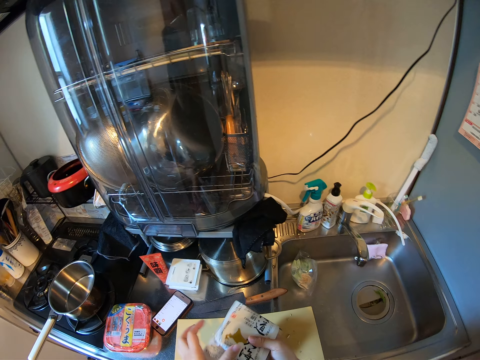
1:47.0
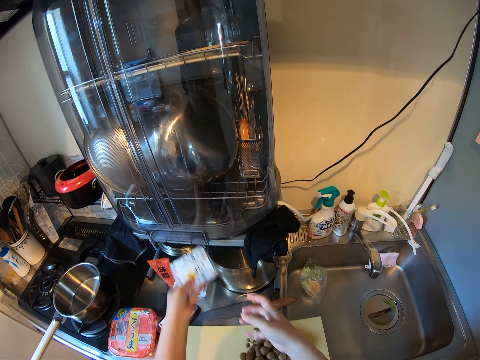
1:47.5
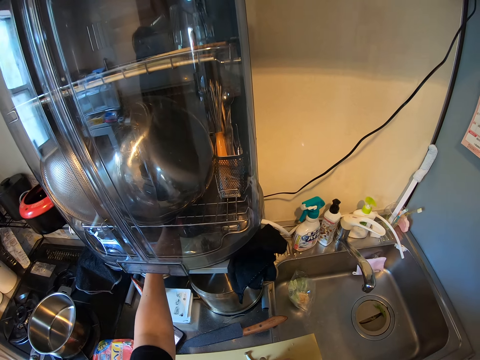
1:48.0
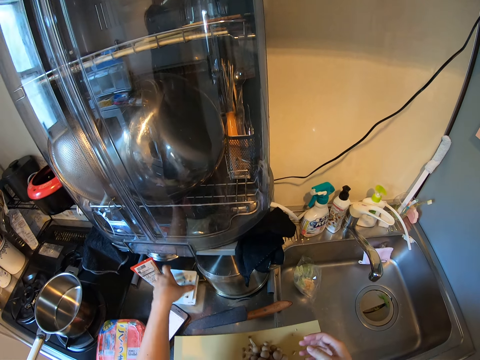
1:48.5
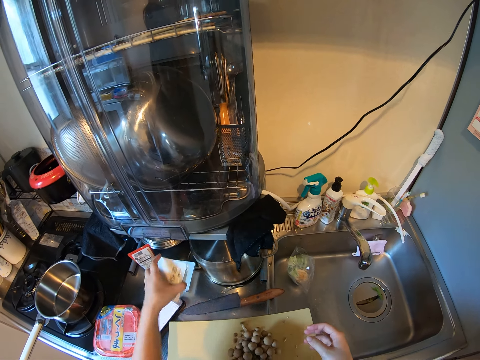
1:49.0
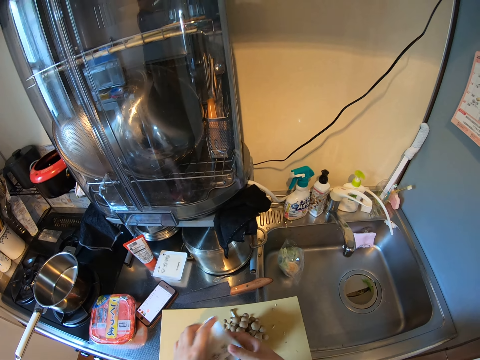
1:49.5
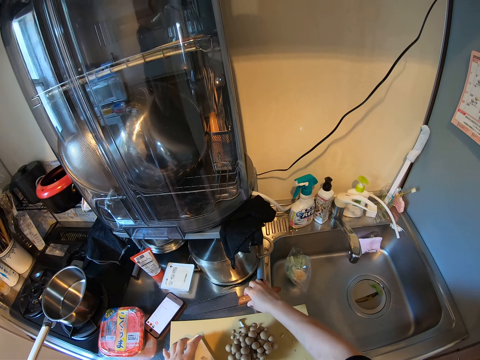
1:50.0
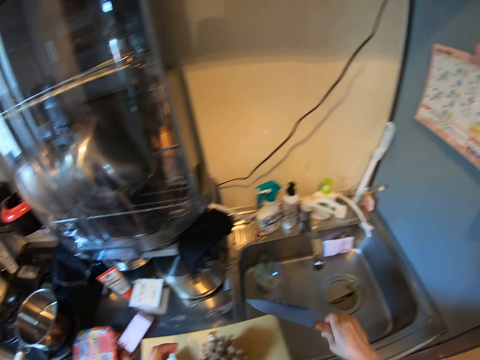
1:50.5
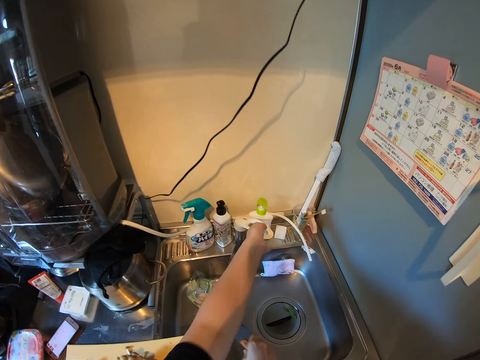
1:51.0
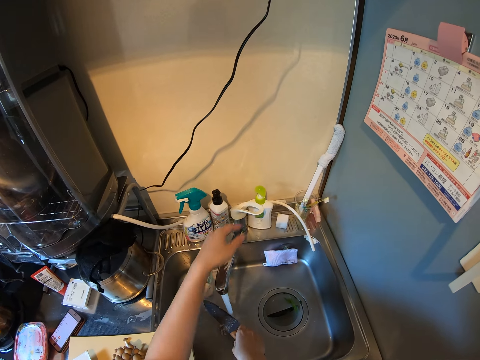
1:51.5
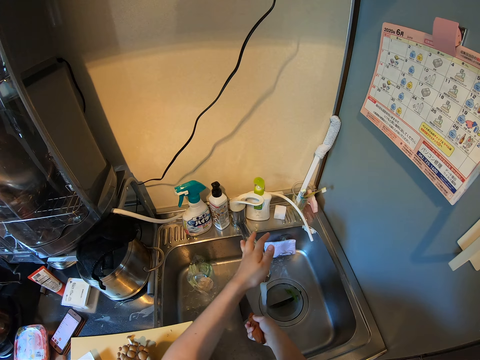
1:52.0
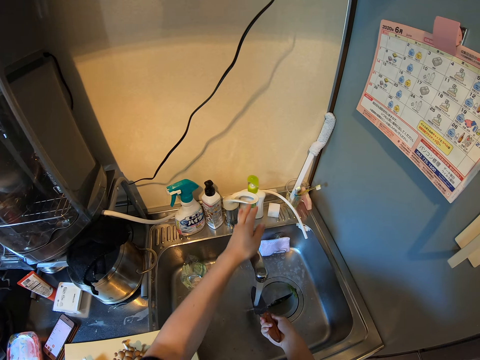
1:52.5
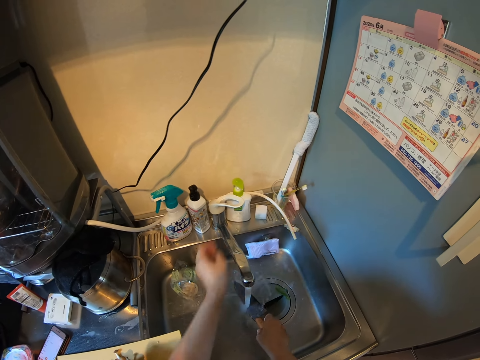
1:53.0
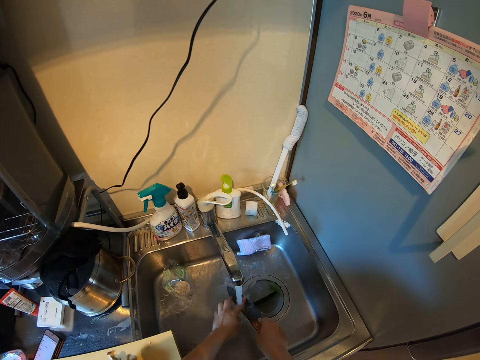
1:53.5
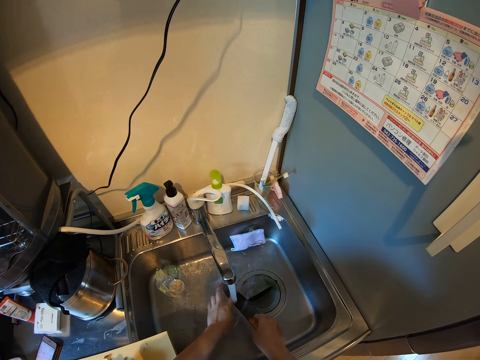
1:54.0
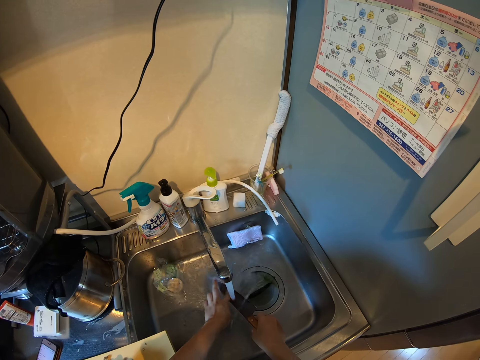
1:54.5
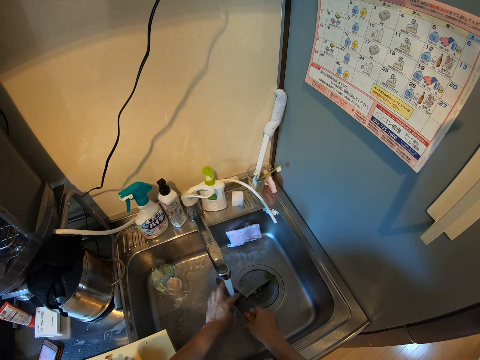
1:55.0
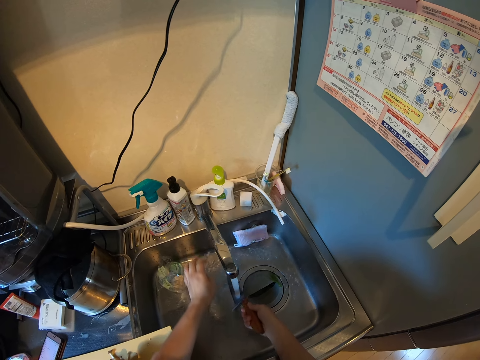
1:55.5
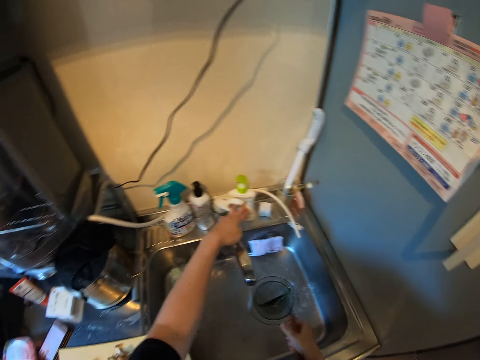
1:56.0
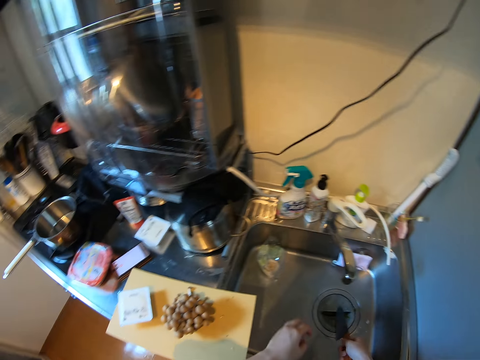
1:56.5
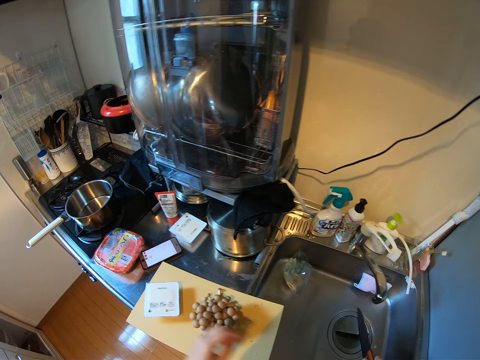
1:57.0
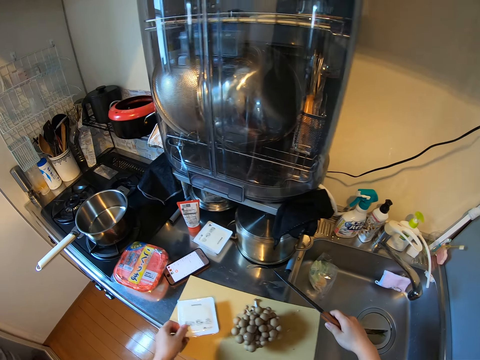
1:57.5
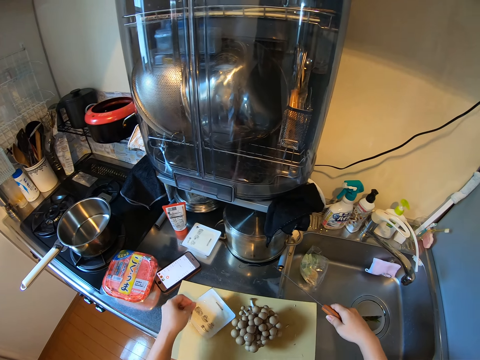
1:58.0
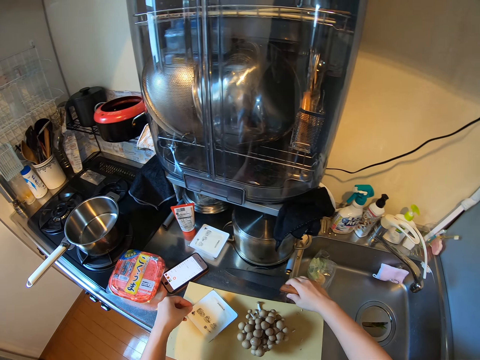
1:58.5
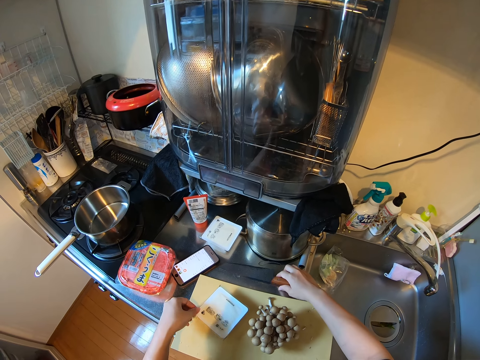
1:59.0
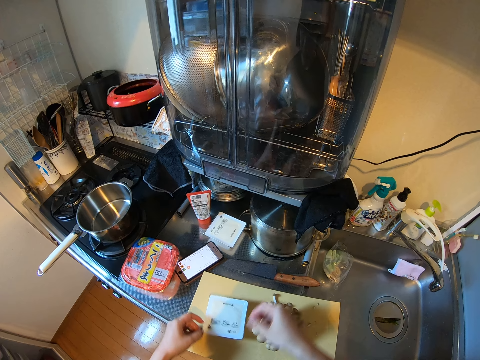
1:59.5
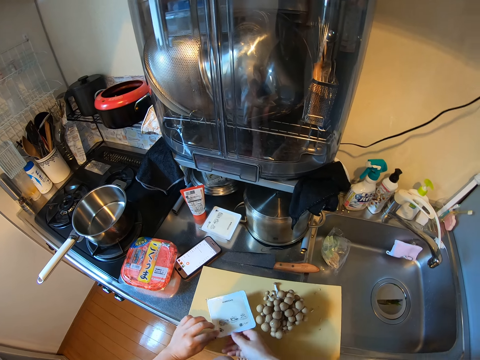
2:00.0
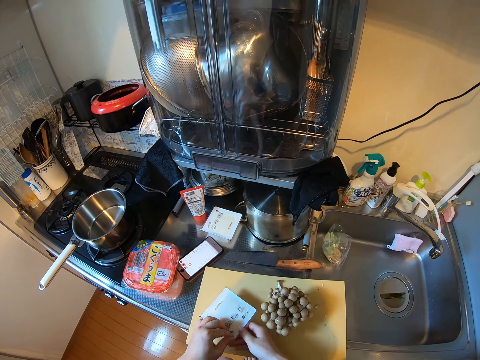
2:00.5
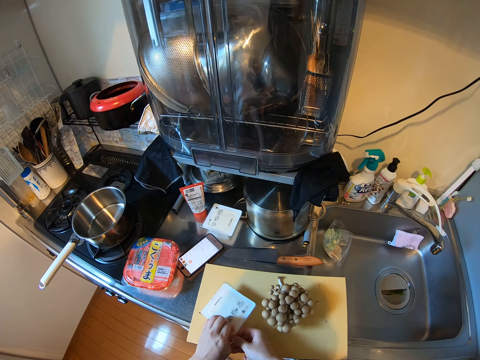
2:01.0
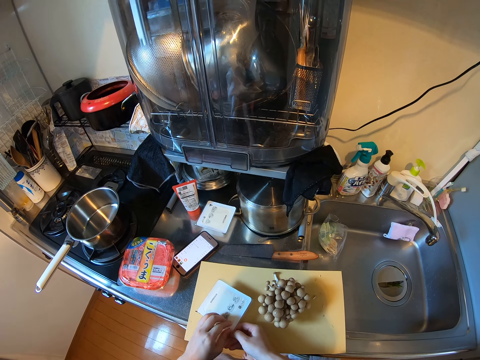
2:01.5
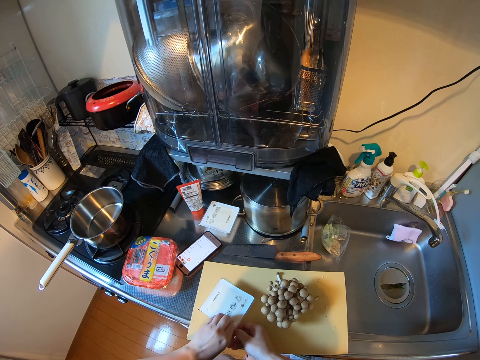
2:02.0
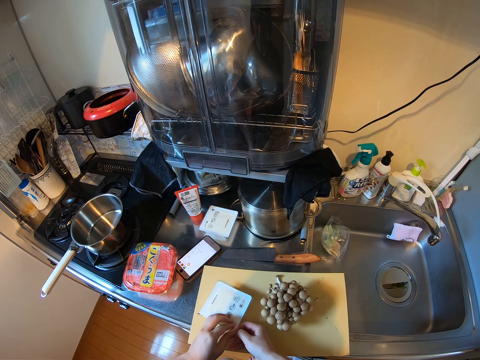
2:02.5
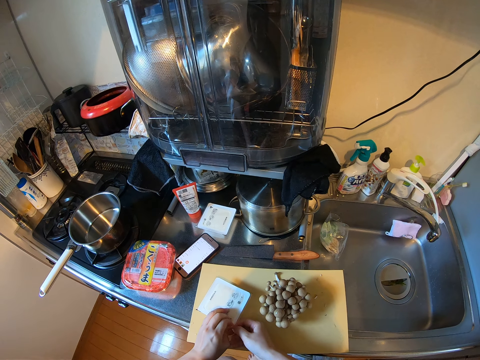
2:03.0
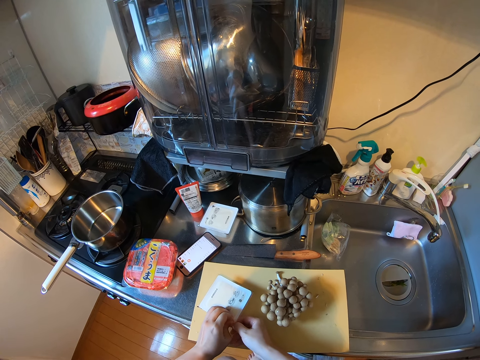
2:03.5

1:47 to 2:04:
The camera wearer puts the plastic on the shelf. They drop the pack on a pot. They pick up a plastic container from another container. They touch the plastic container to the right hand. They put the plastic container on the chopping board. They pick up the knife from the kitchen worktop. They open the tap. They rinse the knife with water. They turn the tap. They touch the tap. They clean the knife. They close the tap. They drain water from the knife. They flap the knife. They step forward. They move the plastic container. They drop the knife on the kitchen worktop. They unwrap the plastic container.

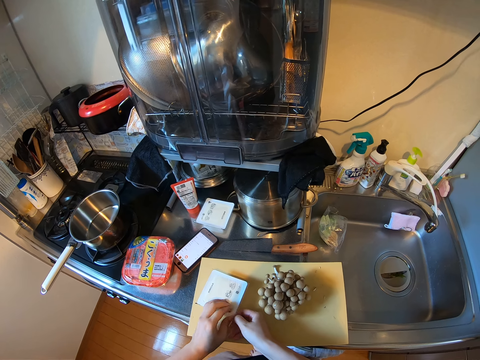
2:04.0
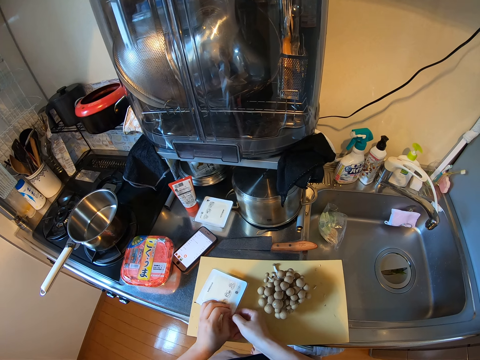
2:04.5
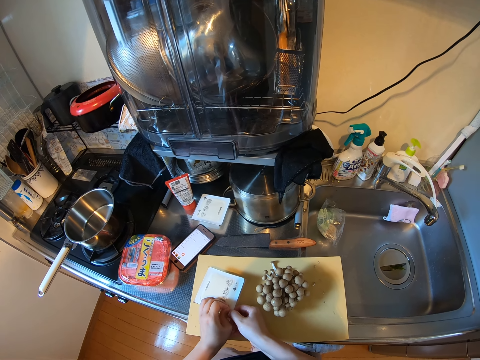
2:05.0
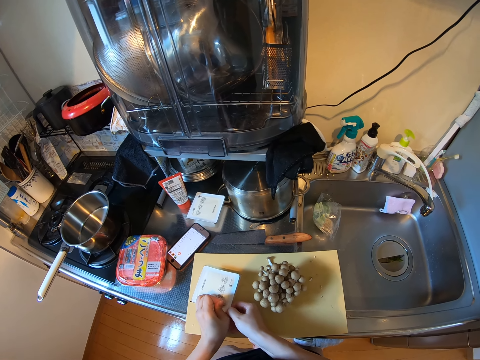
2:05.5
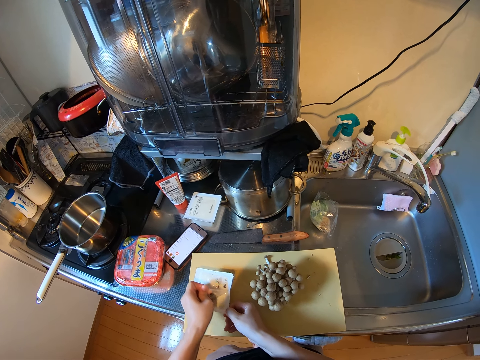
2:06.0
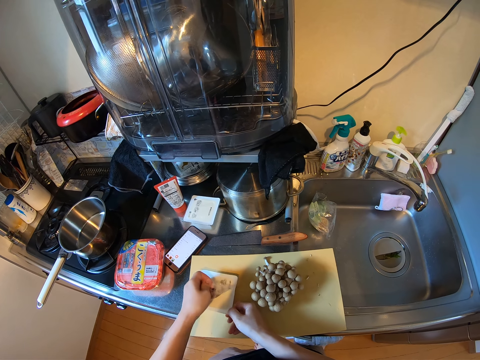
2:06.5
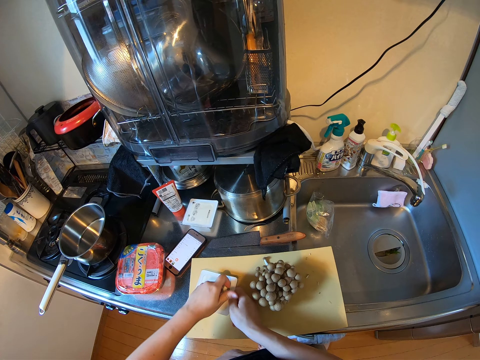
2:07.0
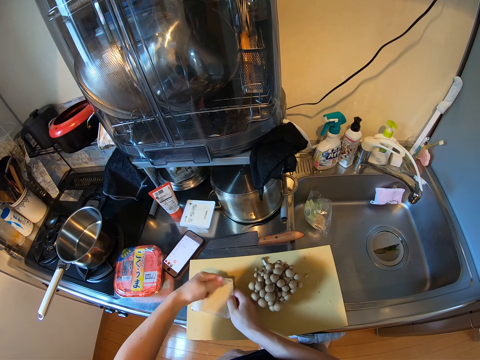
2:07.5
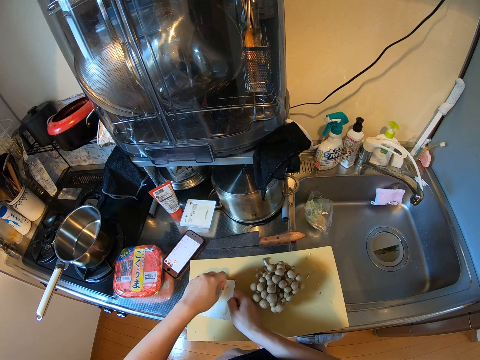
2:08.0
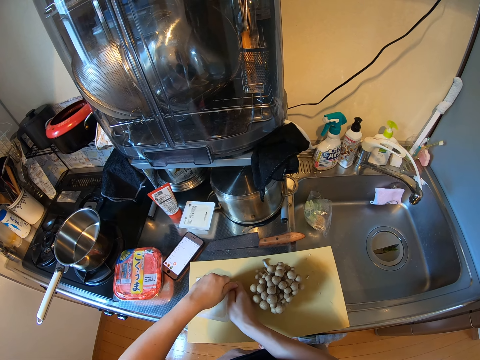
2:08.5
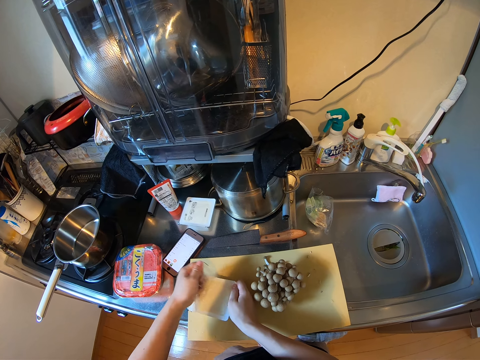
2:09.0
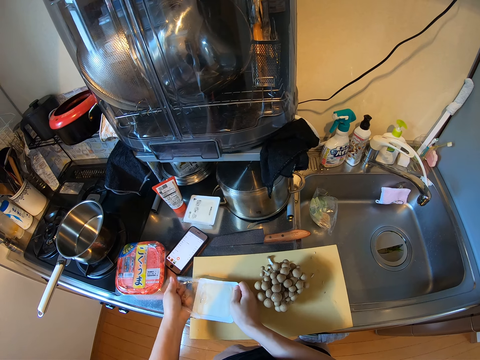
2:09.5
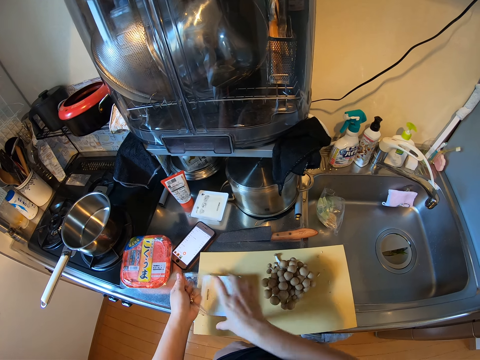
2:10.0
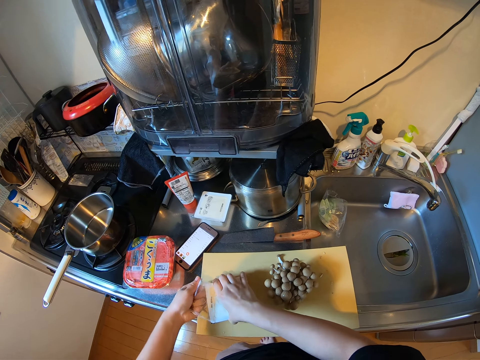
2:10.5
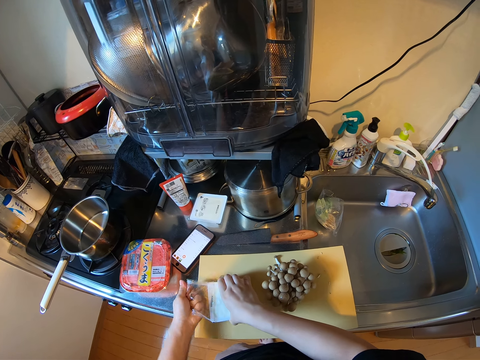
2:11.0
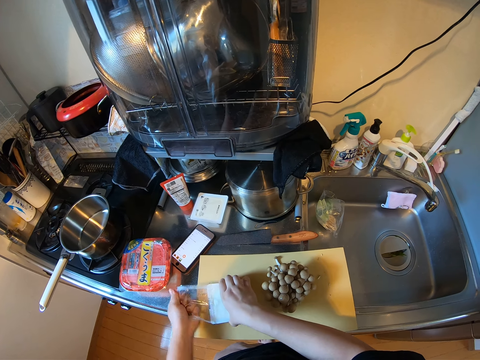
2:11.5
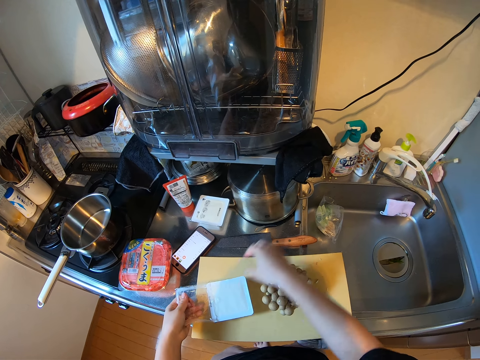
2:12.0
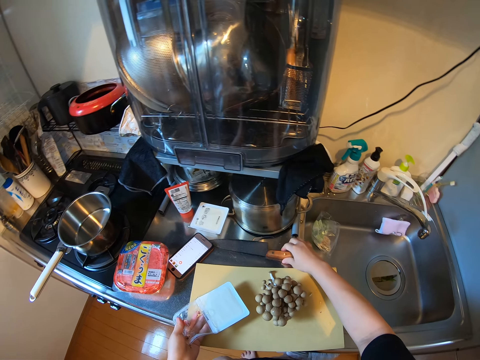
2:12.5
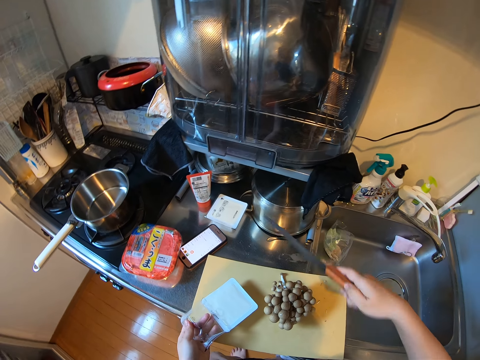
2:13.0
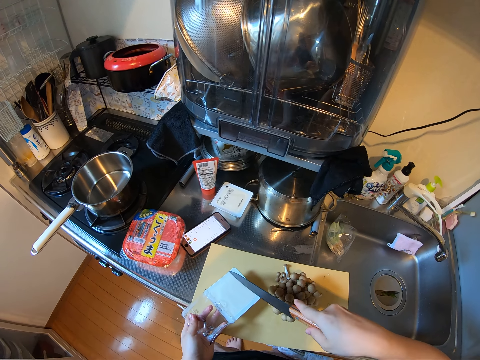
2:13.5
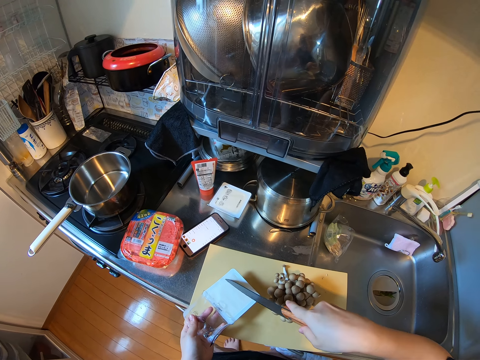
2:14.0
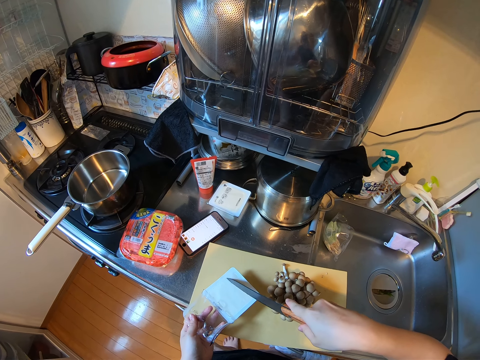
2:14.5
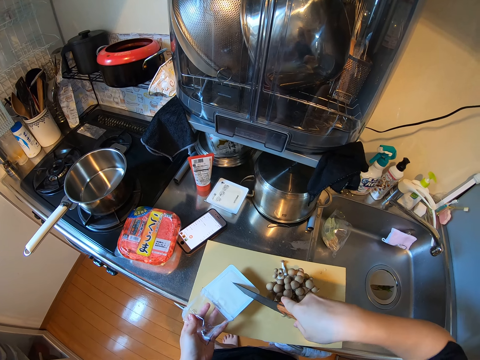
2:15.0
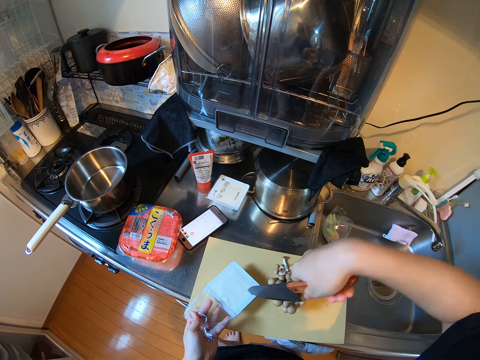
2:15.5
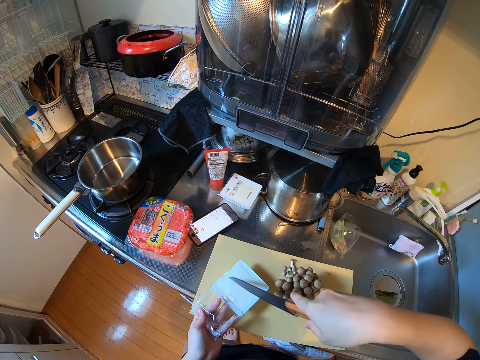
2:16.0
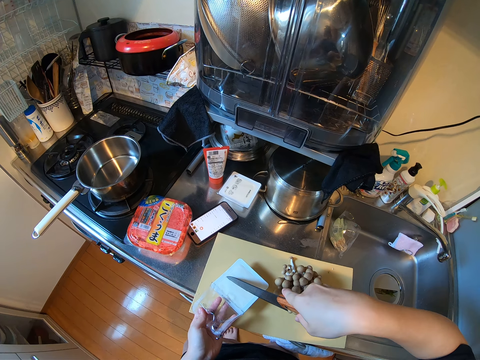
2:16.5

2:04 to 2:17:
The camera wearer tears off the wrapper of the container. They pick up the knife from the kitchen worktop. They slice the tofu or butter in the container with the knife.
